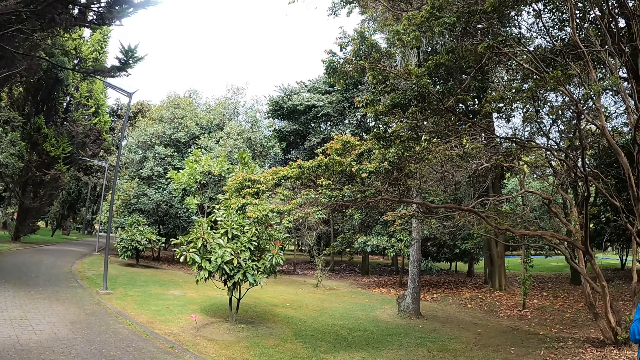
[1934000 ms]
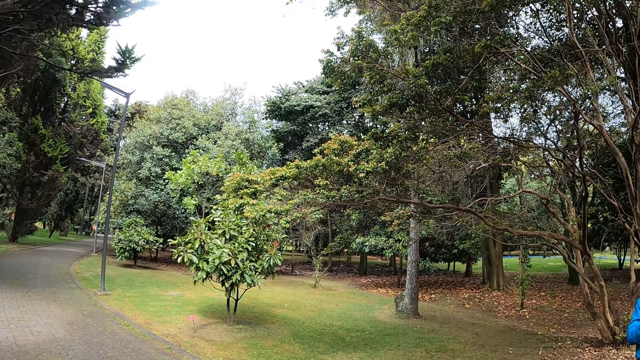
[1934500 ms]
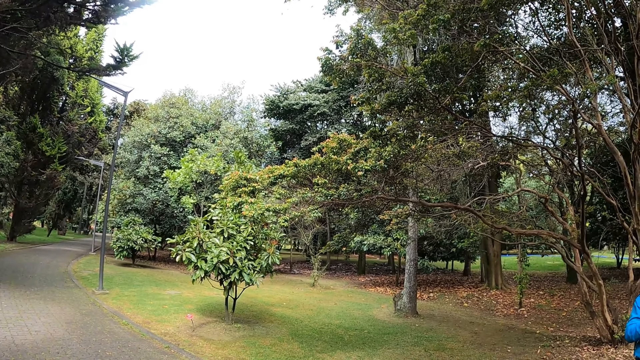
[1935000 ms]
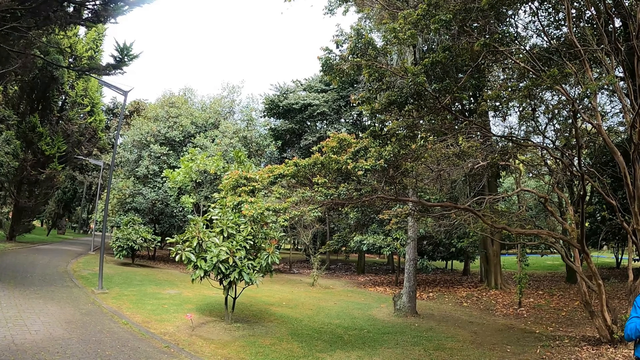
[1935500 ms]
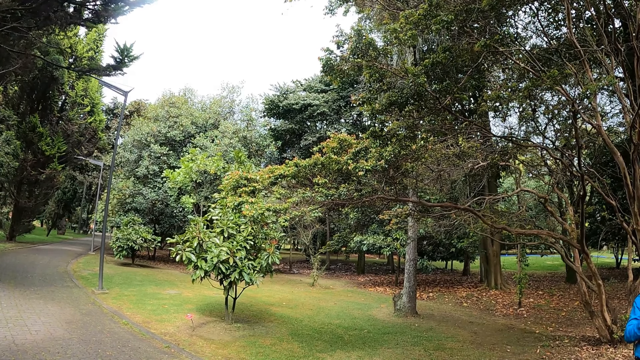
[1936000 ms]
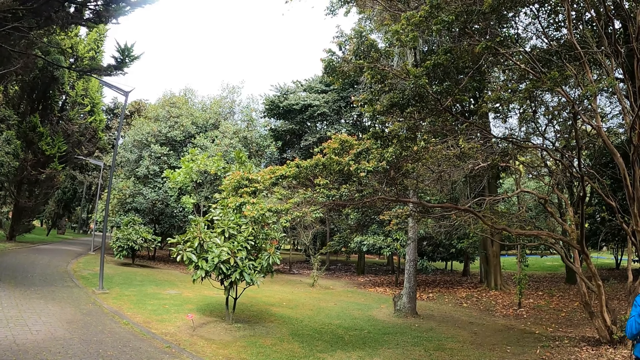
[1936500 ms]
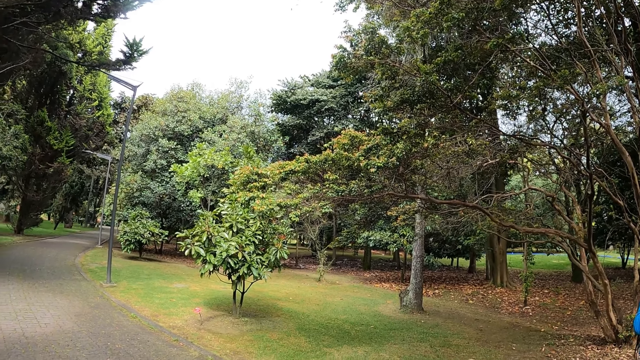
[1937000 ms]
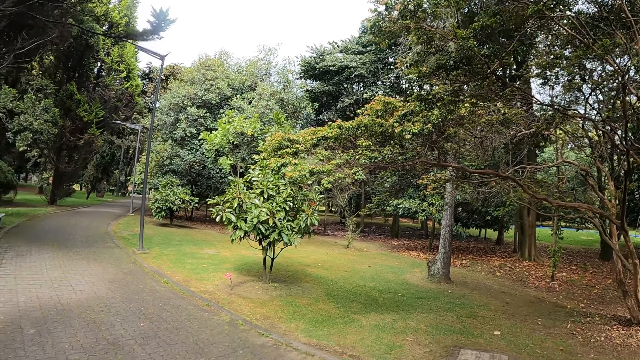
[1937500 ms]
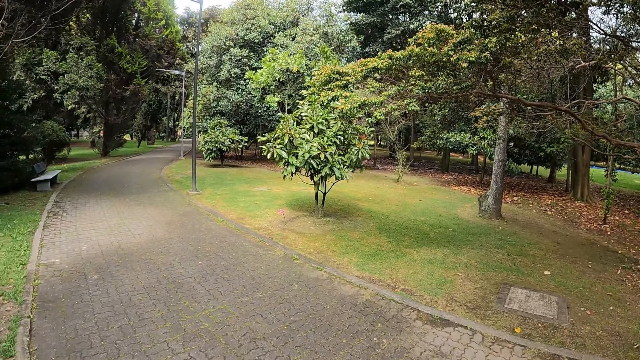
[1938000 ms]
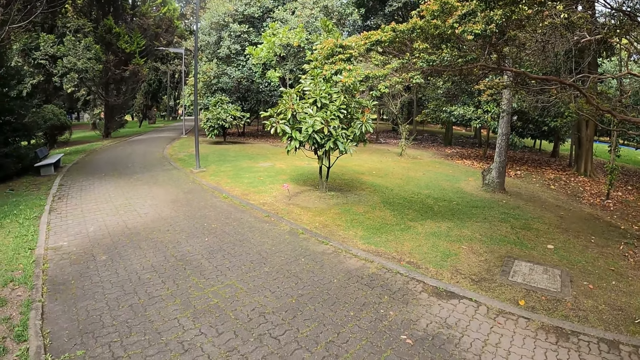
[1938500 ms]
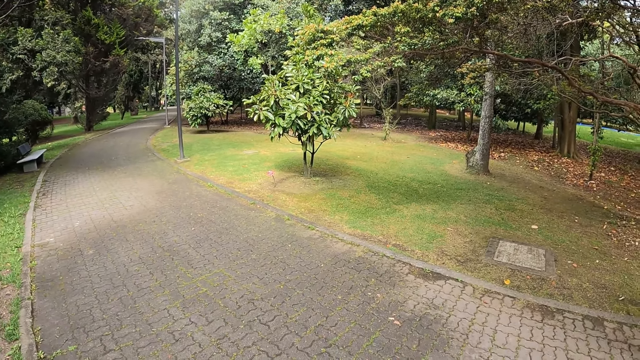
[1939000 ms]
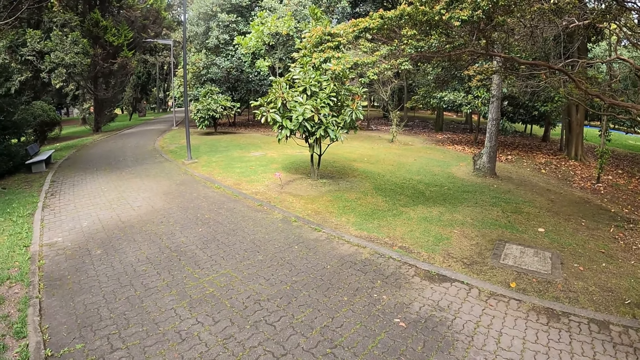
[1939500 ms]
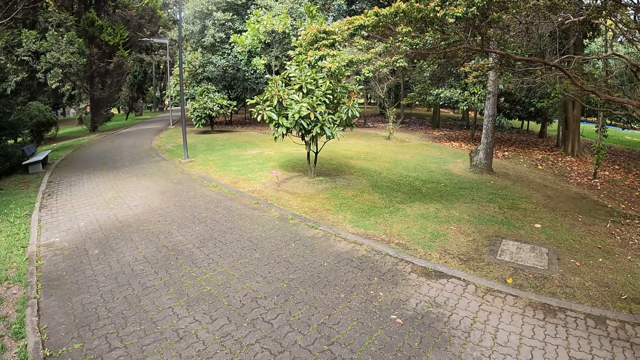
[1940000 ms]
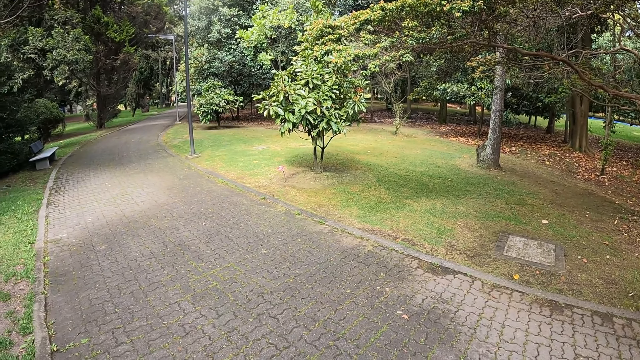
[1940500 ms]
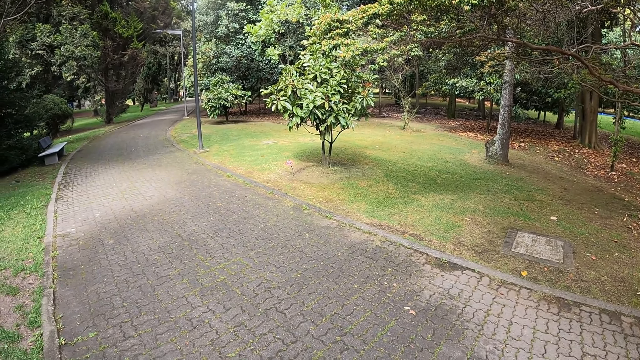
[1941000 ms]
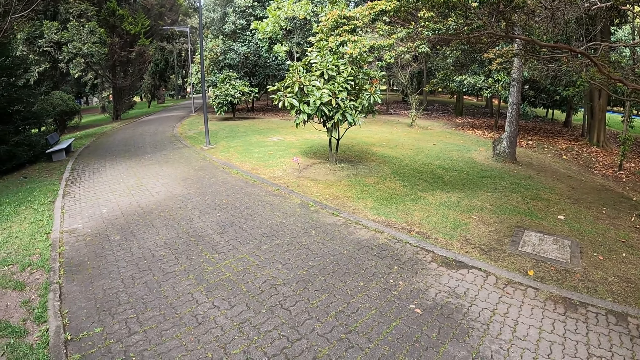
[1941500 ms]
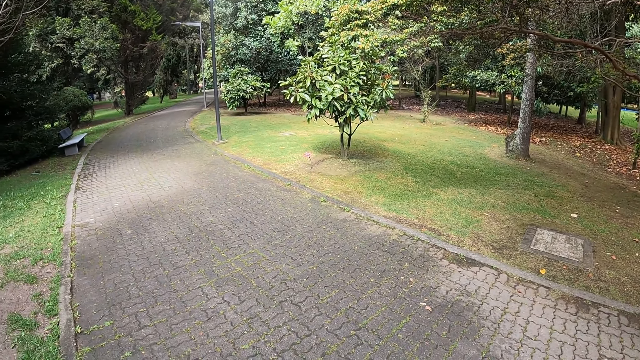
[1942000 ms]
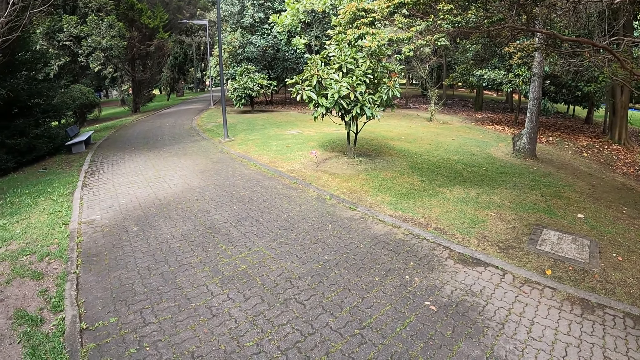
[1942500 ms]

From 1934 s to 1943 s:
The camera wearer looks at some trees.

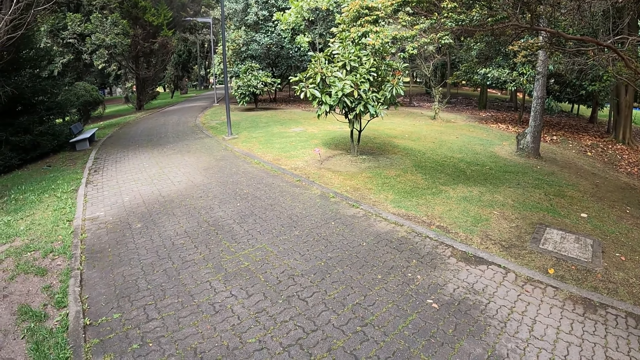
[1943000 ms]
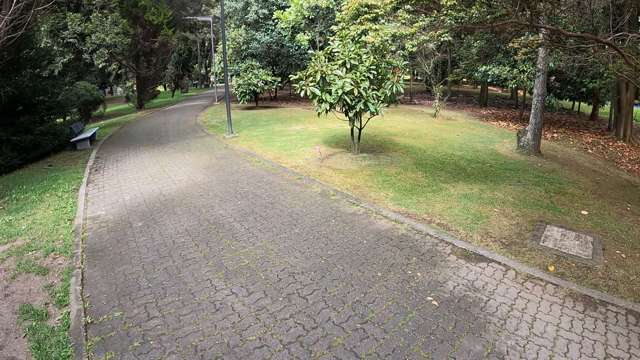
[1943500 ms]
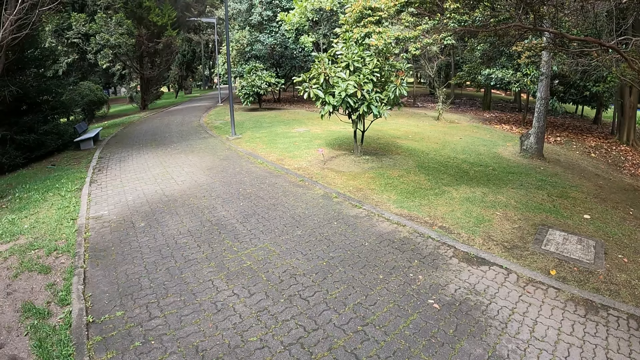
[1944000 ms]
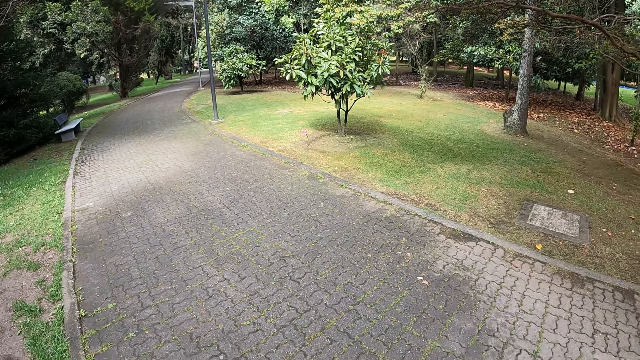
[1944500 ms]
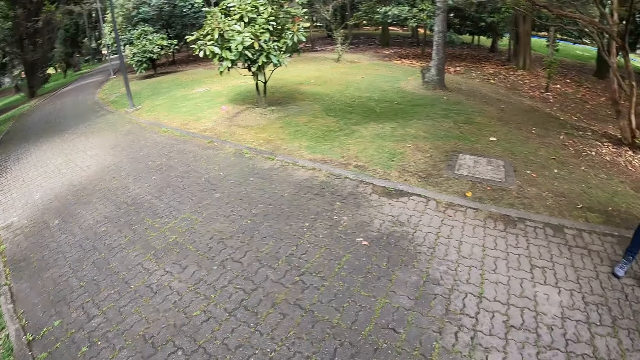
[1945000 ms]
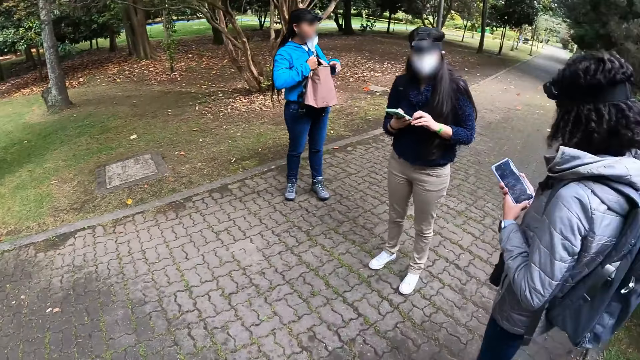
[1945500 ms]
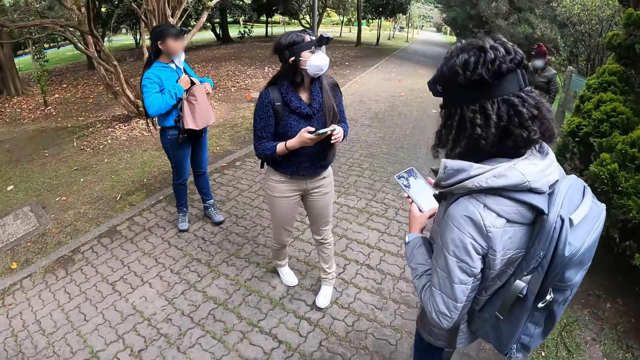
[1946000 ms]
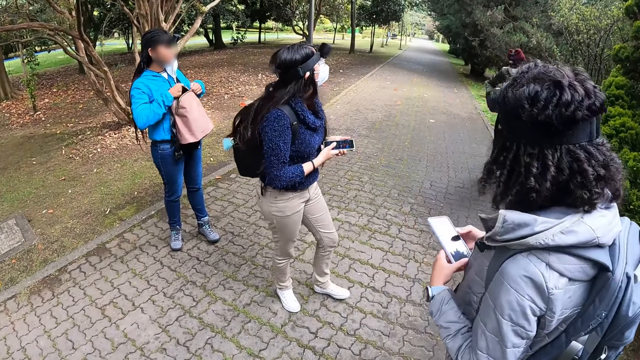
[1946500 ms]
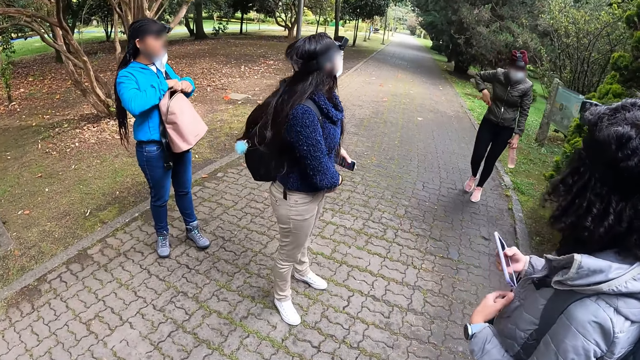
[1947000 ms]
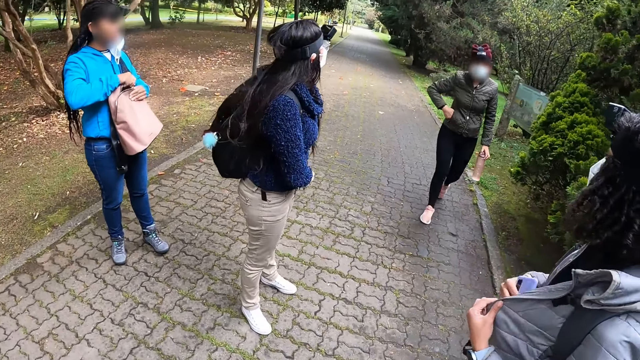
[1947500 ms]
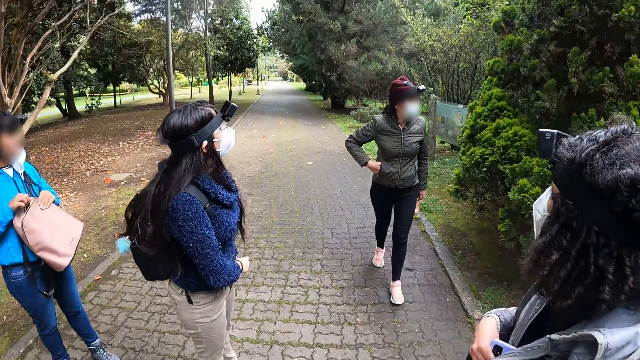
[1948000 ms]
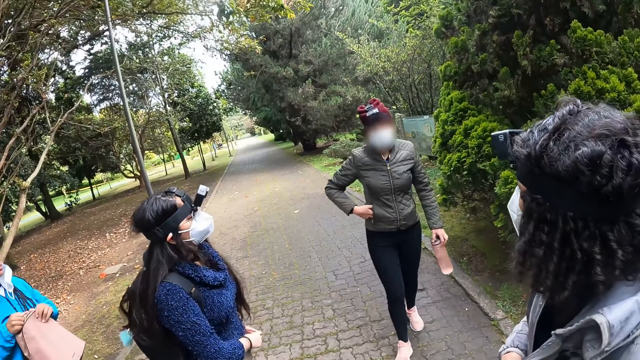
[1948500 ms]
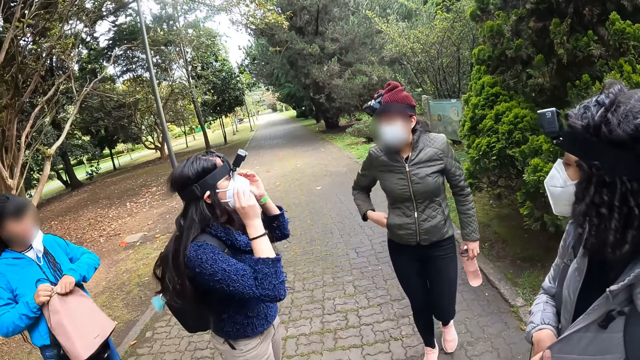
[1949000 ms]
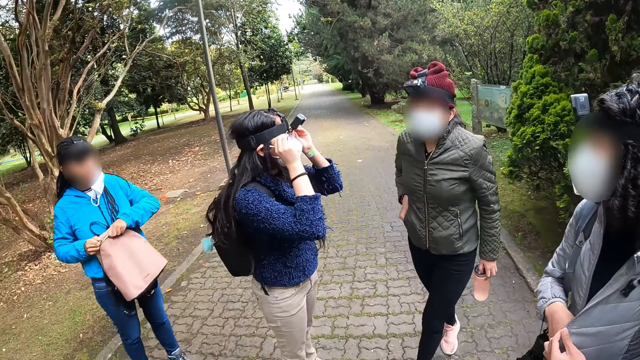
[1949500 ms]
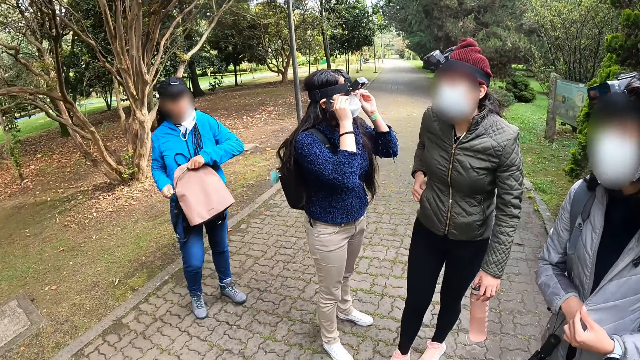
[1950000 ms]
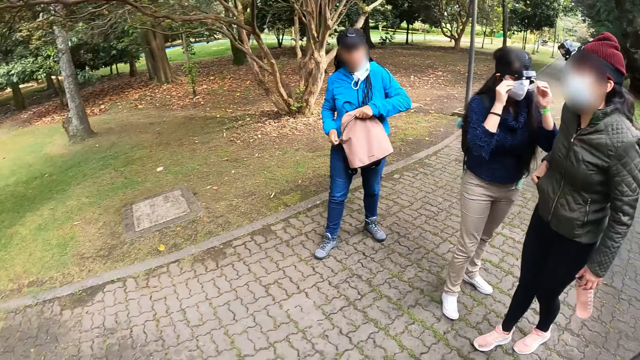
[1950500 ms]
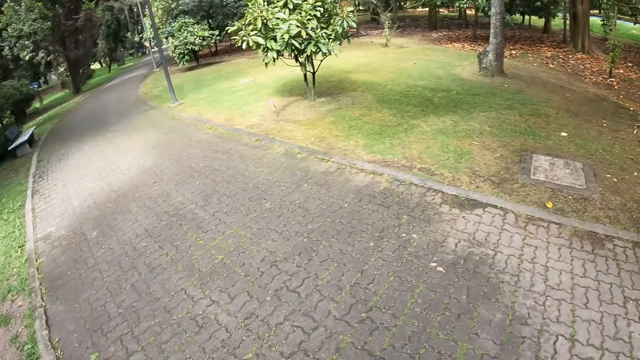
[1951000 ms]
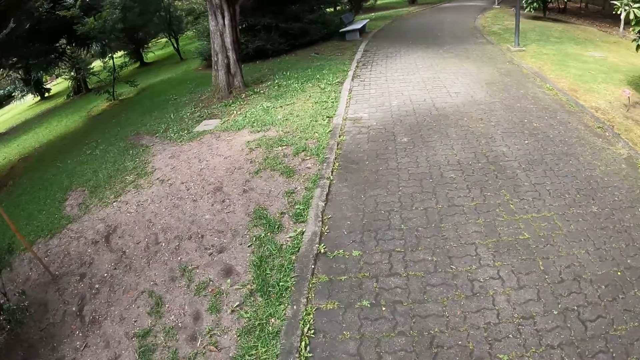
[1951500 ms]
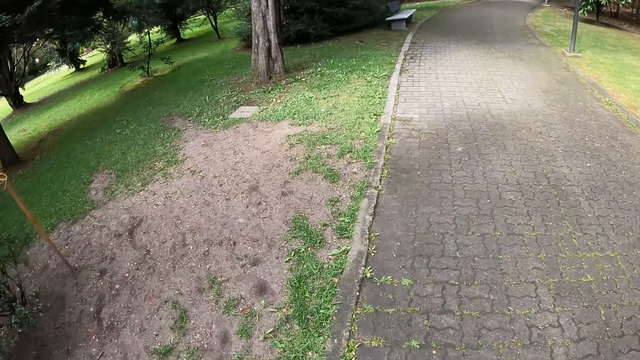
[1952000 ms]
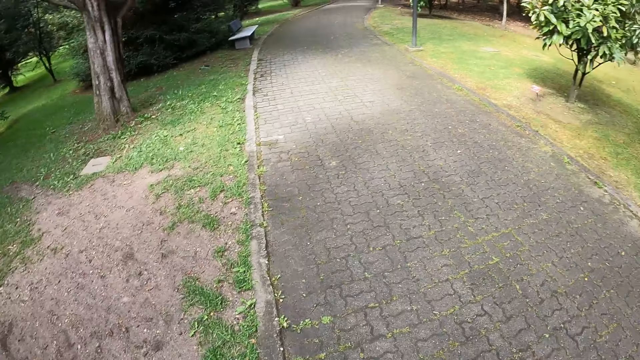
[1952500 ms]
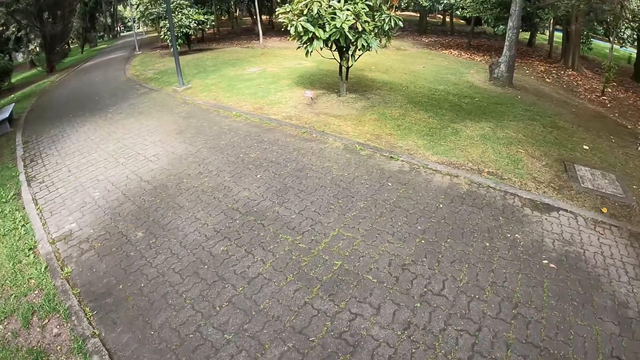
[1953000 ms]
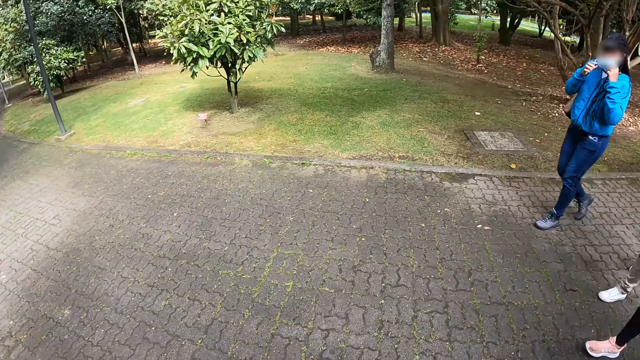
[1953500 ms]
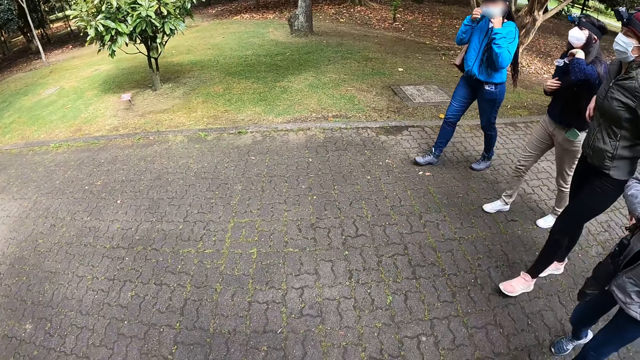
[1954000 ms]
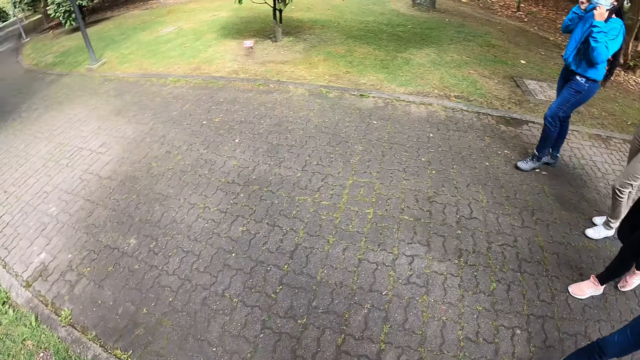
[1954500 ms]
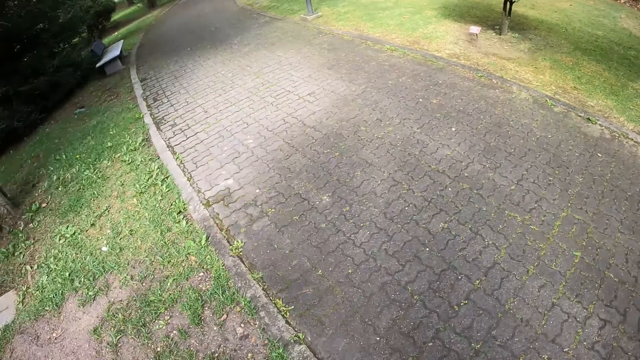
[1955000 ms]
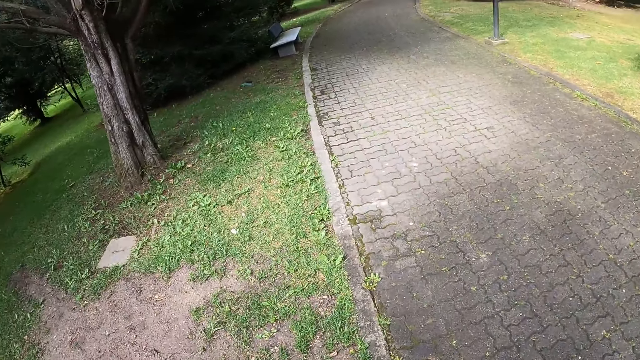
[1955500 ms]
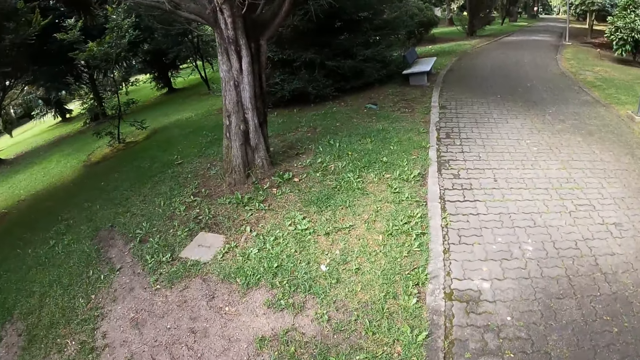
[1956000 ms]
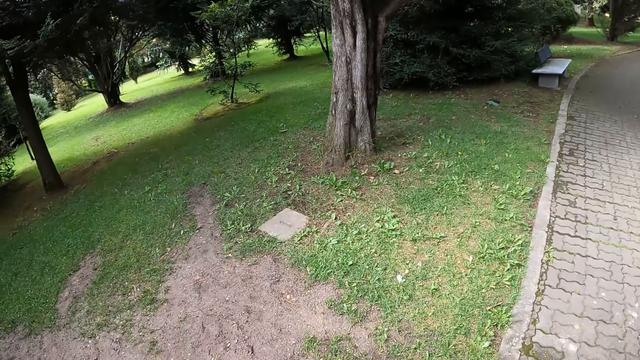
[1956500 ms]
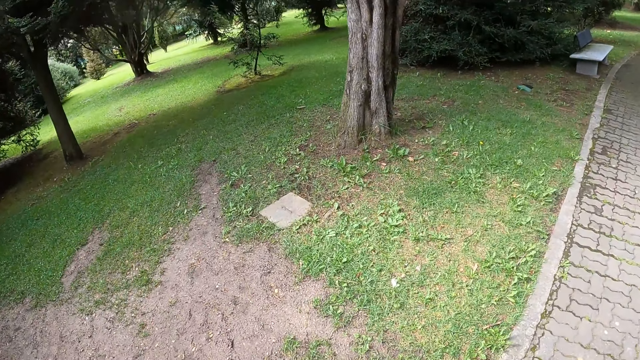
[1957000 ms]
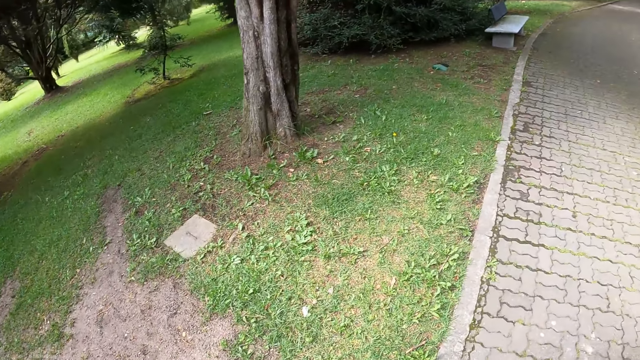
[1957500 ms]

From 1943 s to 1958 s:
The camera wearer looks around. The woman closes the peach bag with both hands. A second woman puts a phone in her pocket with her right hand. A third woman puts a phone in her pocket with her left hand. A fourth woman puts a phone in her pocket with her right hand. The camera wearer looks at a woman. The third woman adjusts a pair of glasses on her head with both hands. The camera wearer and the second woman, the third woman, the first woman and the fourth woman walk along the path. The camera wearer looks around. The first woman adjusts a nose mask on her face with both hands. The third woman hangs the pair of glasses on her sweater with both hands. The camera wearer moves forward.
